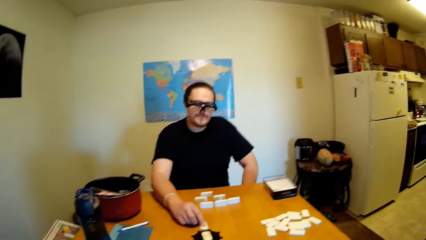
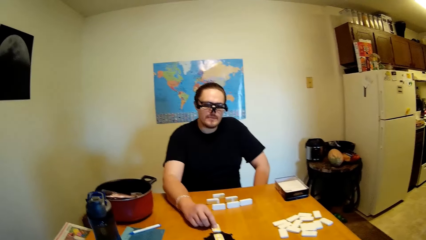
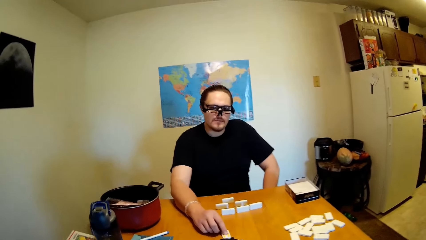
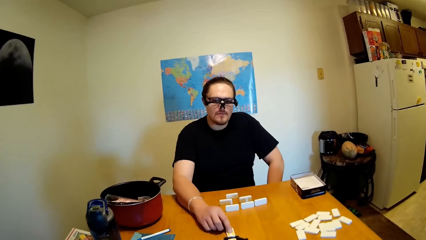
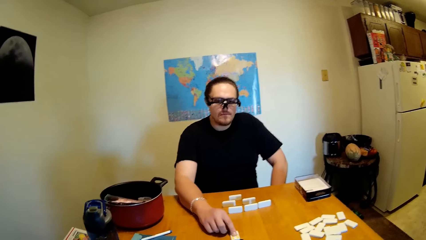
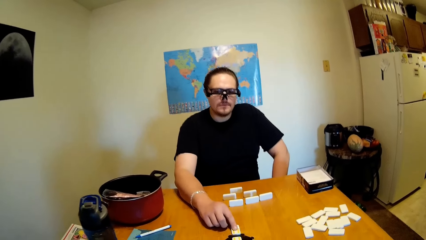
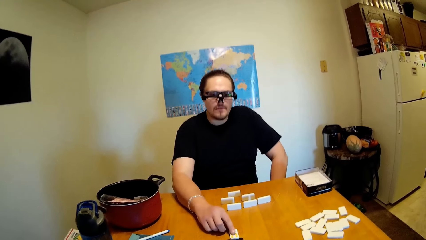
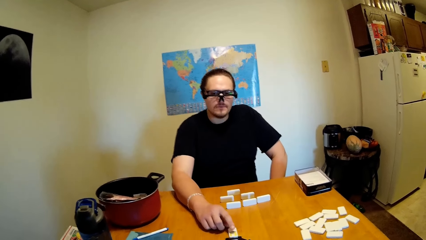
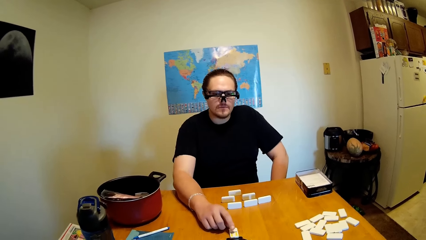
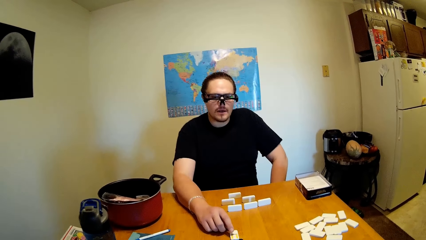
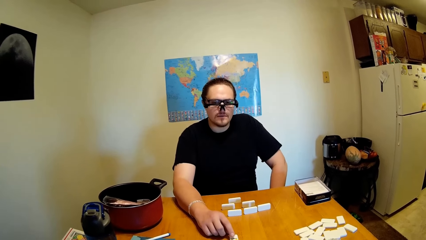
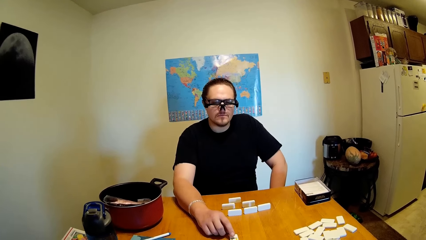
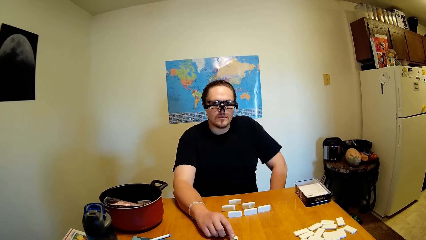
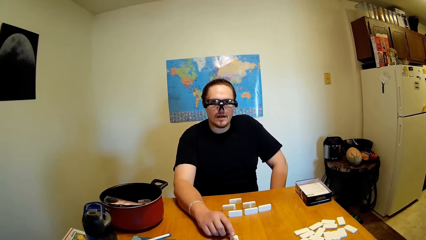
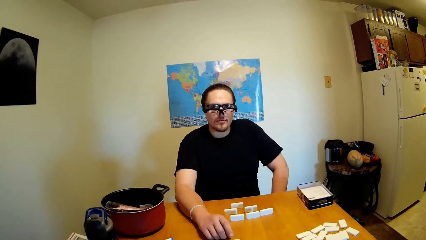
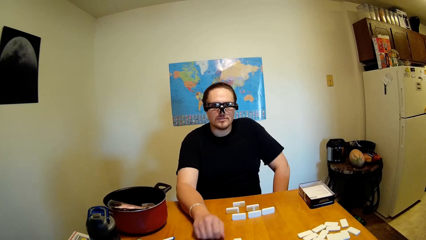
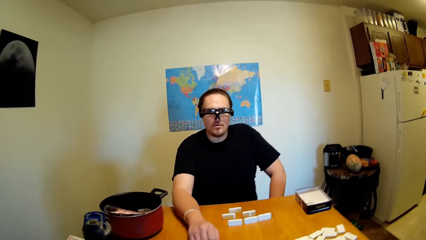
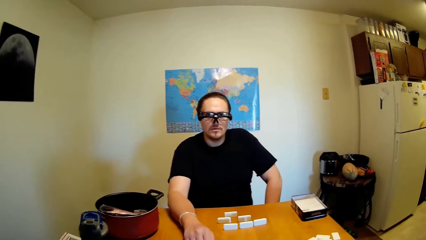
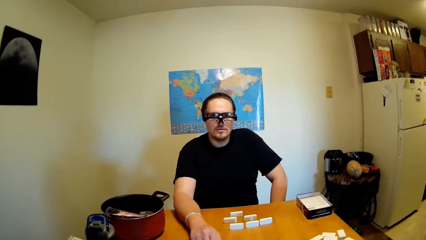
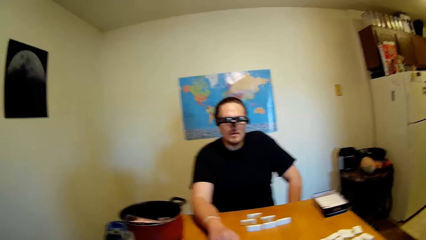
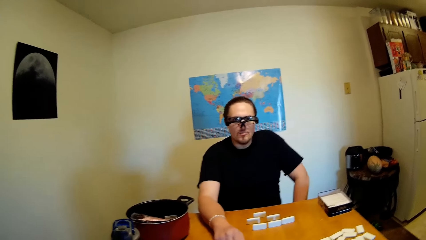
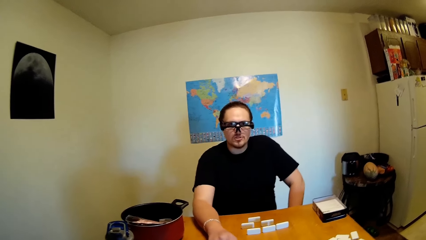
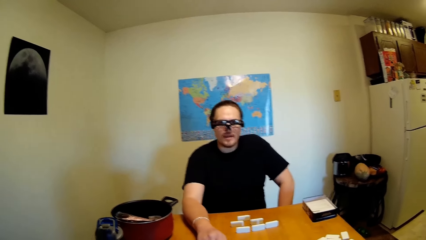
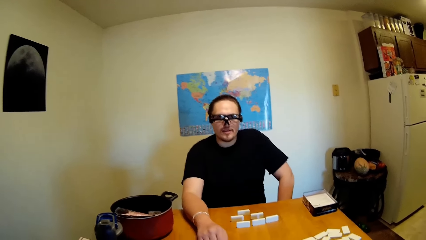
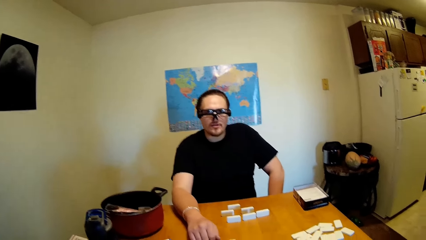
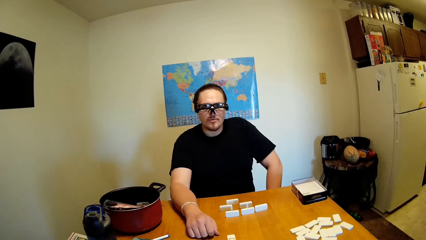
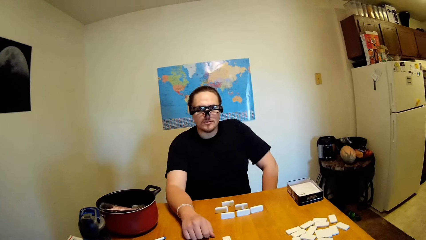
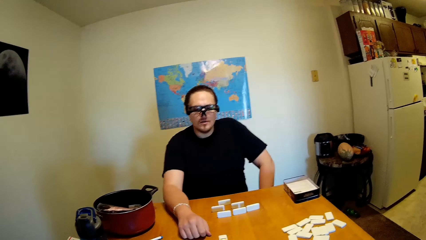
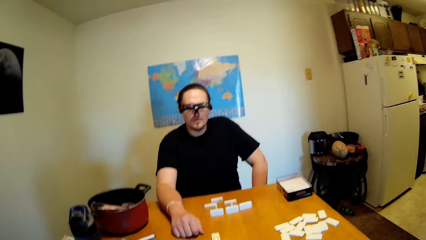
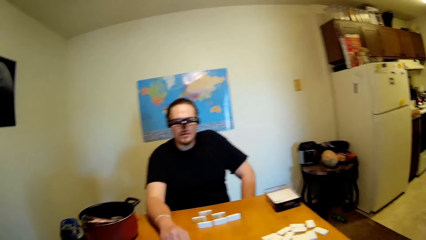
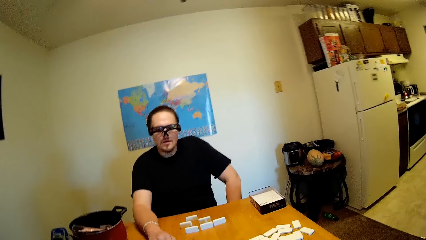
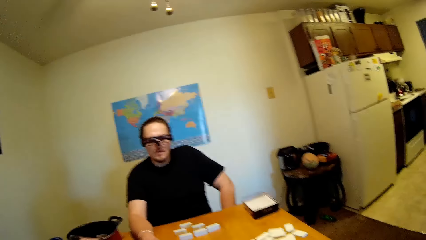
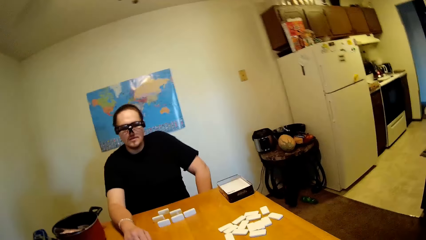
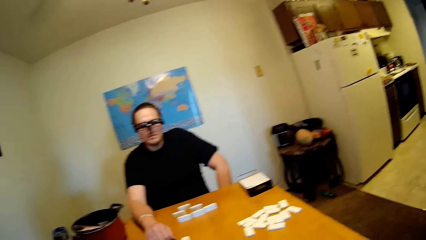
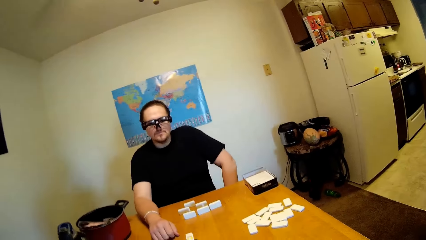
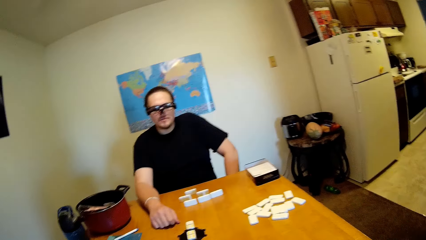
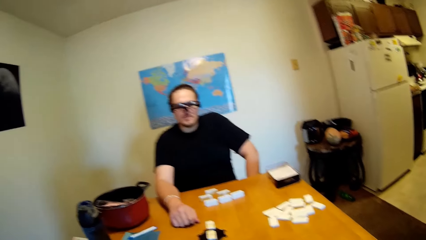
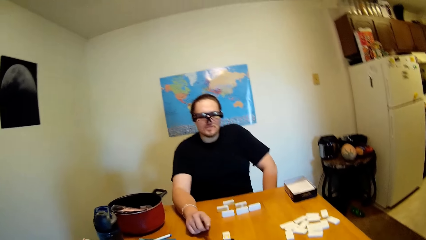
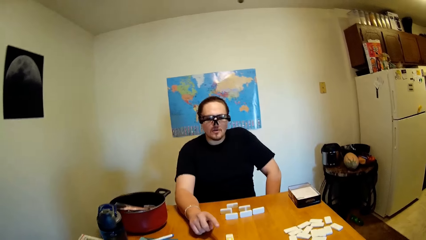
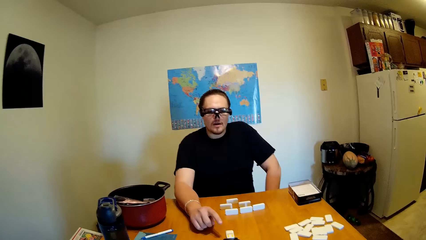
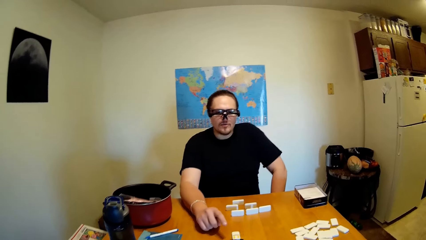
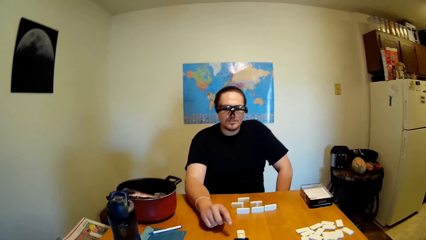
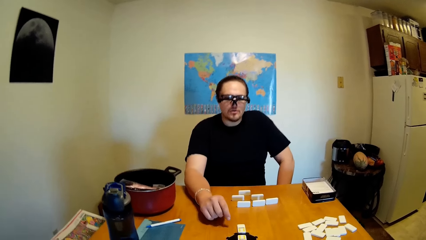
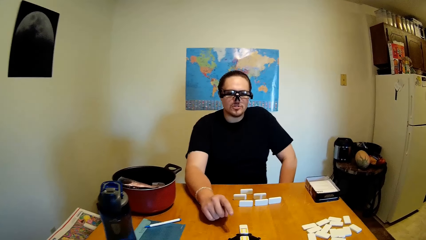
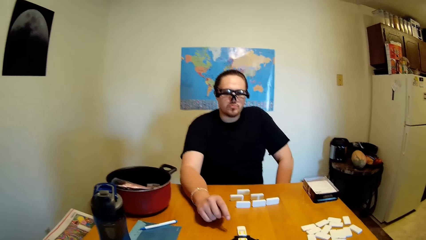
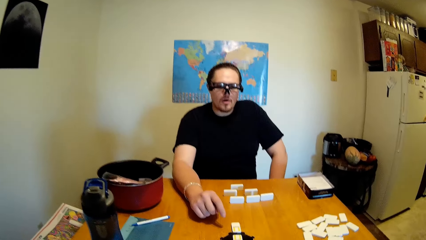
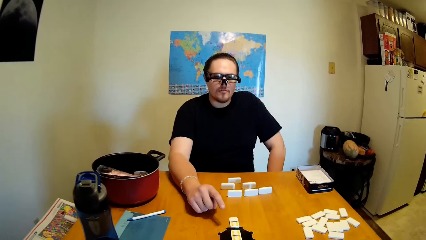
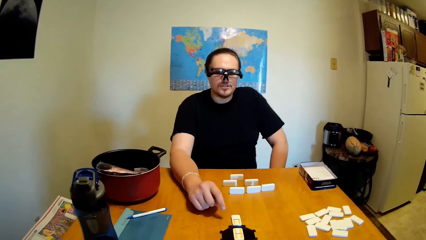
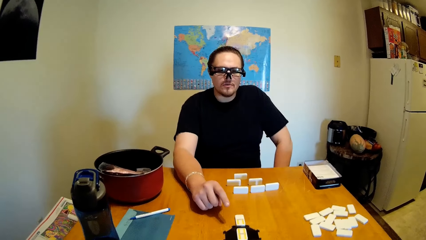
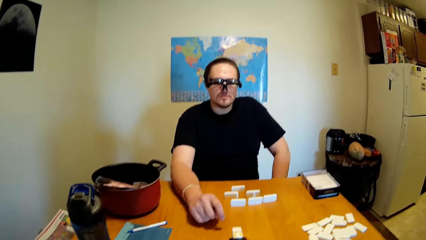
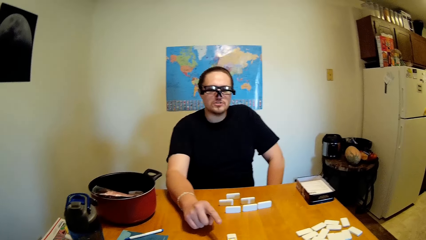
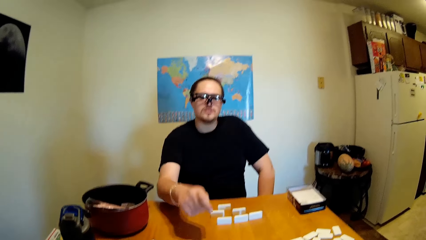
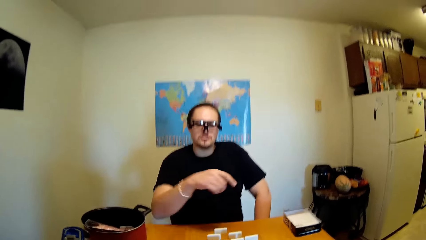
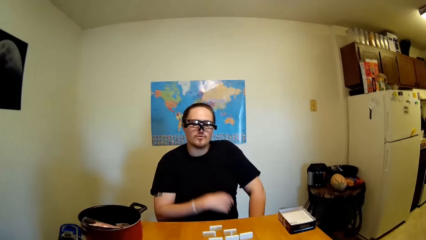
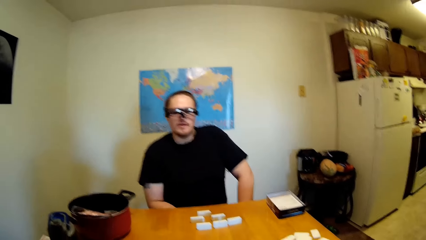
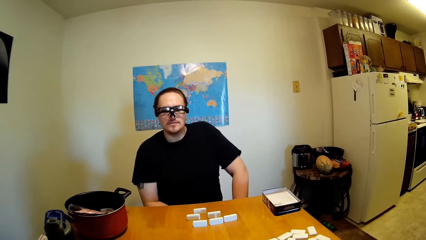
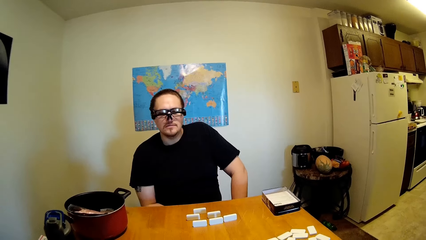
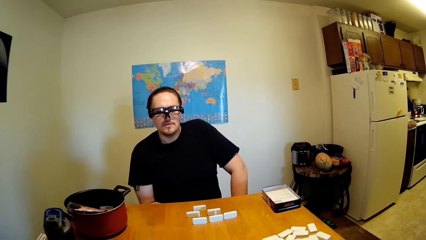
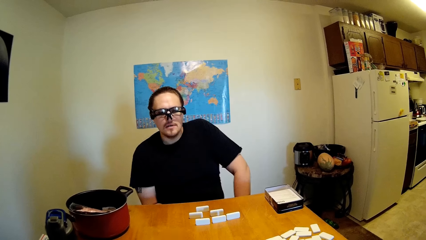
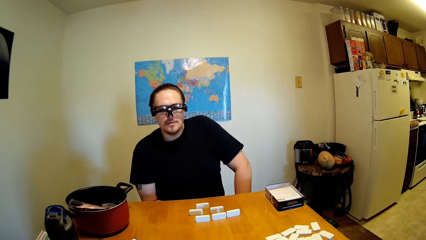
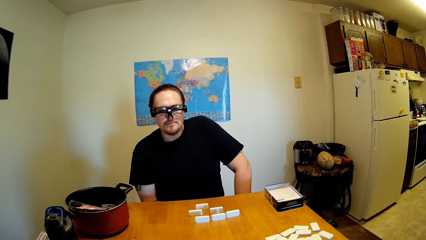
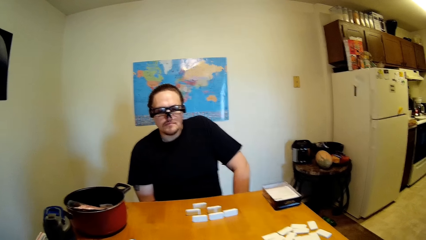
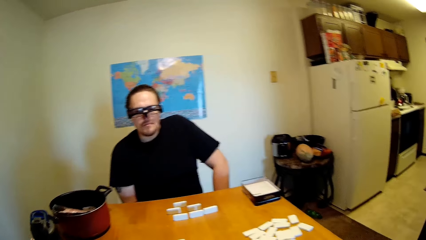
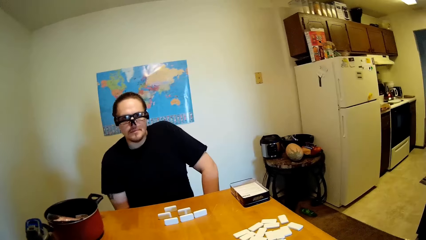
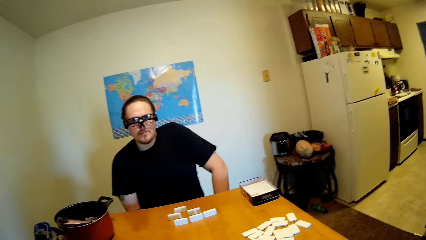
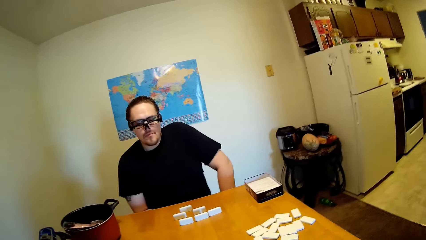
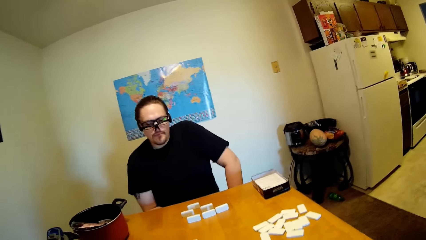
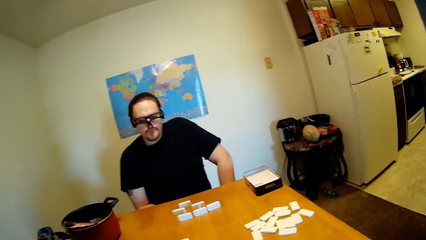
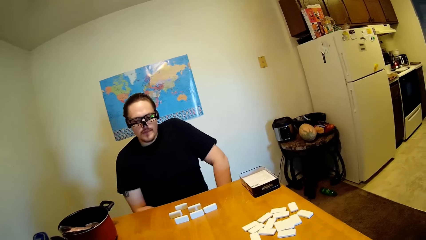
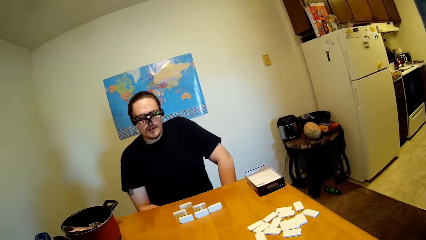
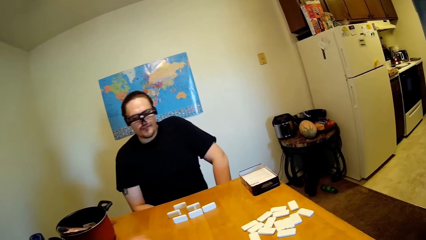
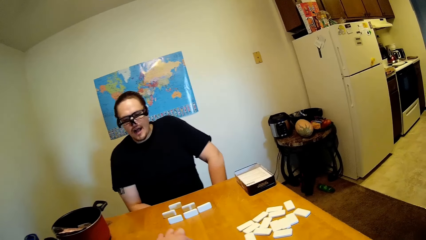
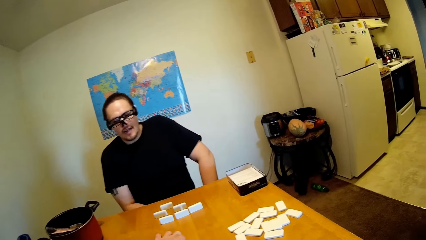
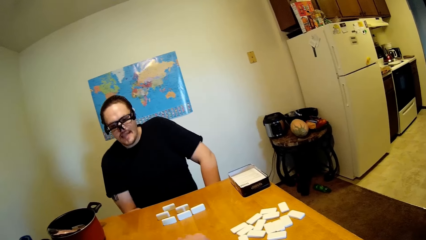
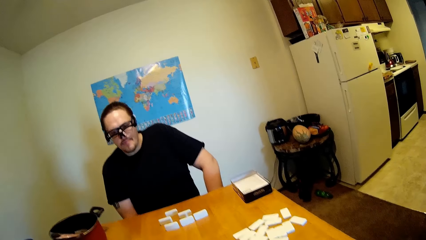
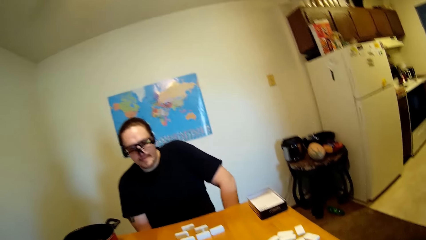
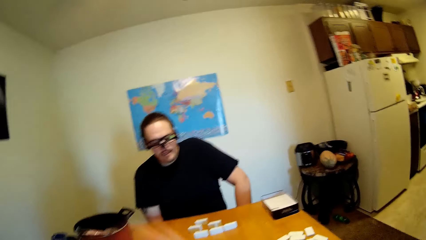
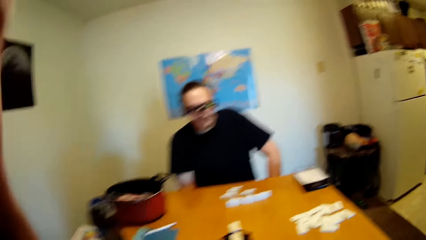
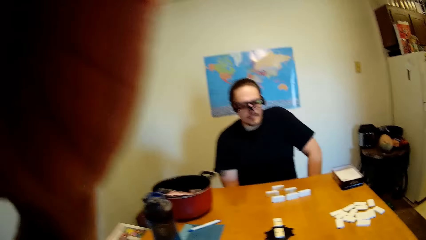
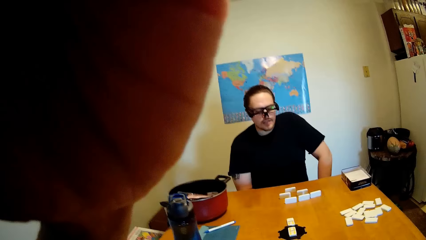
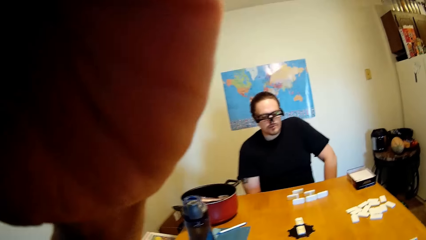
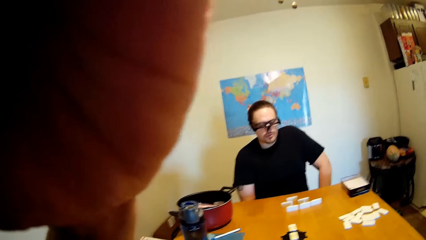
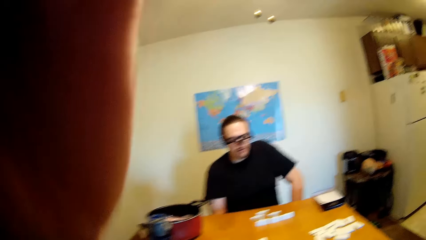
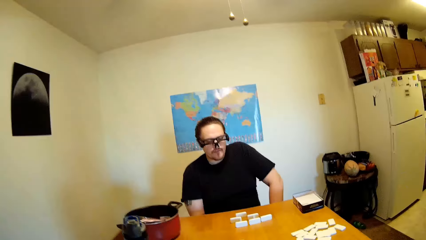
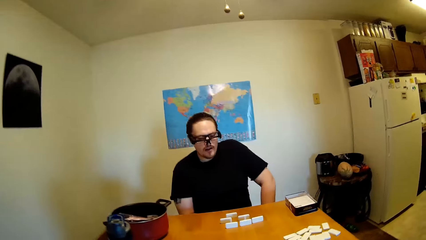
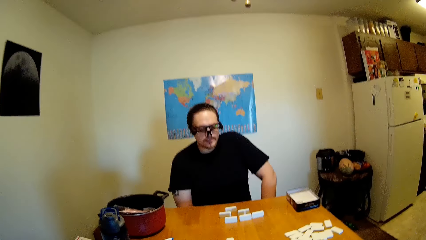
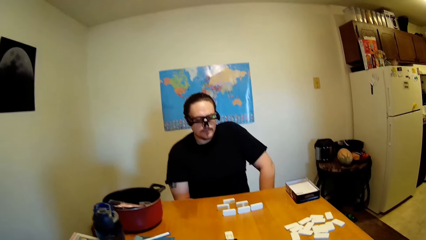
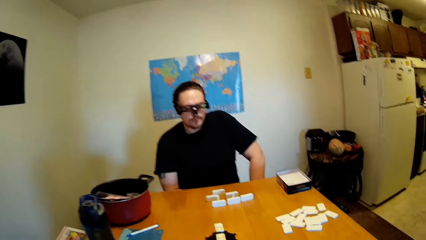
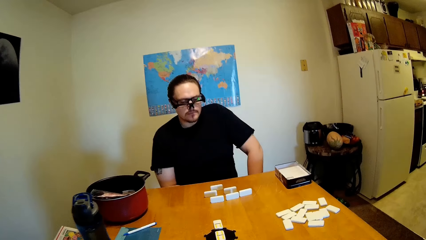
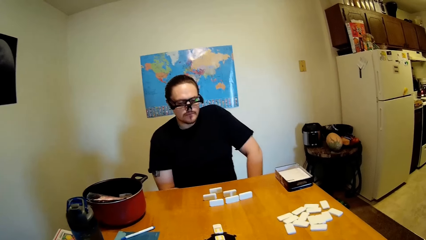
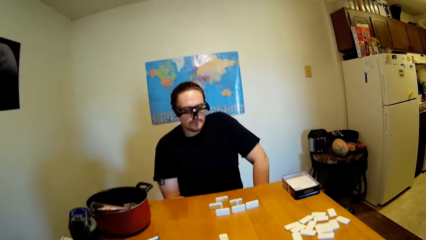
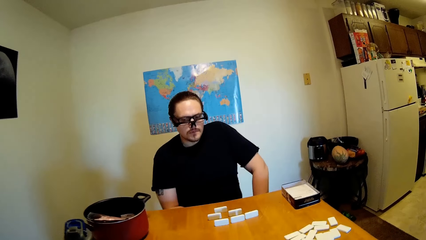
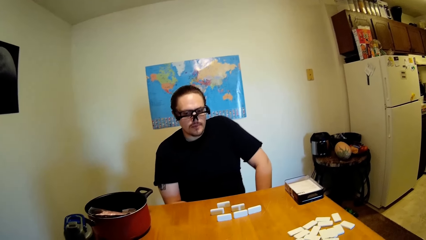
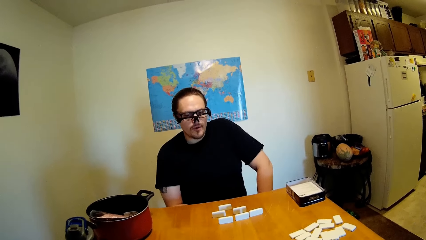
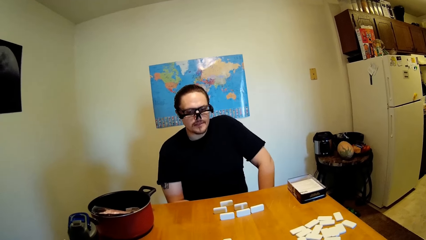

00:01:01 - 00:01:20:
A man holds the dominoes on the table. He talks to the camera wearer. The camera wearer stares at the man. They talk to the man. The man raises his finger. The camera wearer and the man stare at the dominoes on the table. The man talks to the camera wearer. The camera wearer moves the dominoes on the table. They hold the camera. They touch the face. The camera wearer and the man stare at the dominoes on the table.
